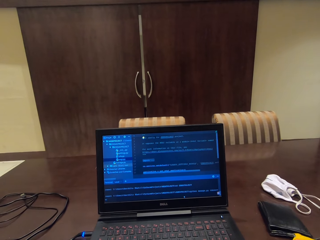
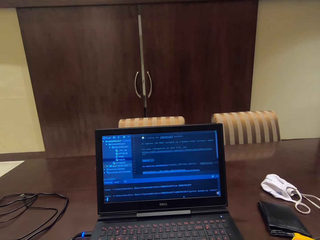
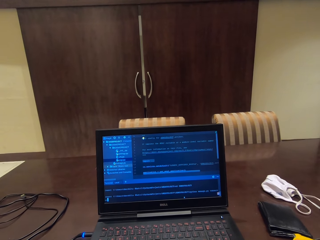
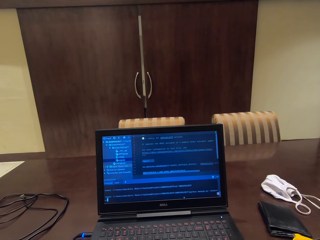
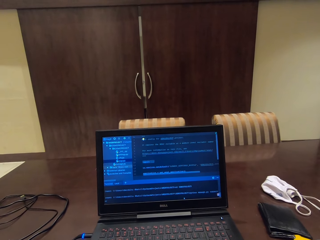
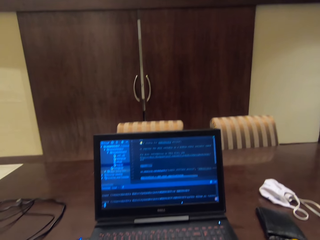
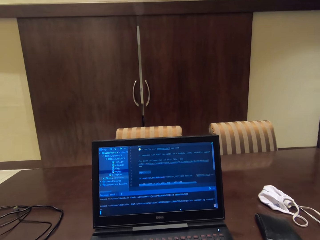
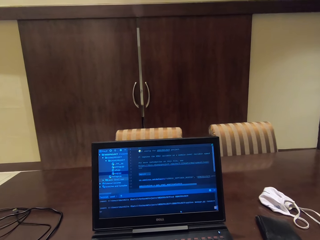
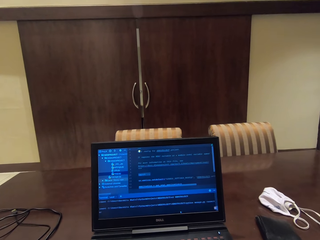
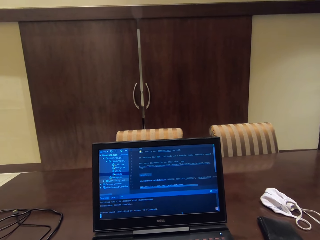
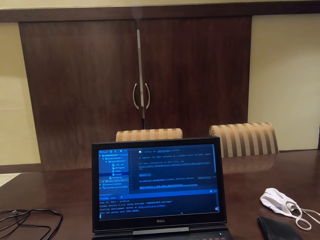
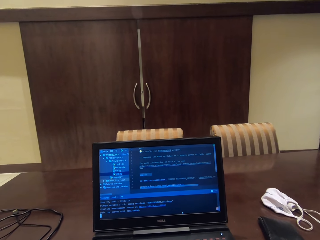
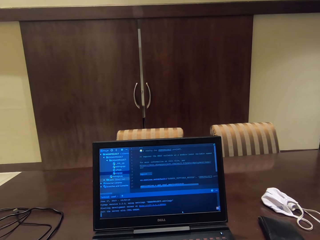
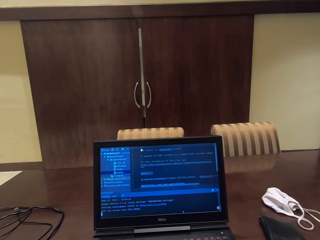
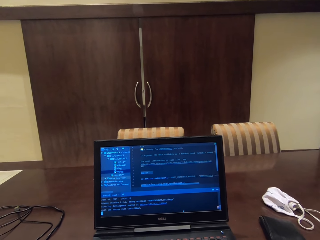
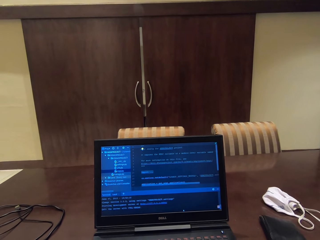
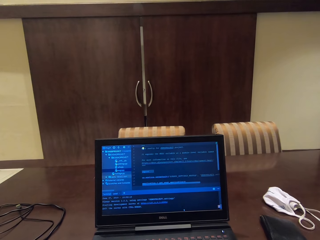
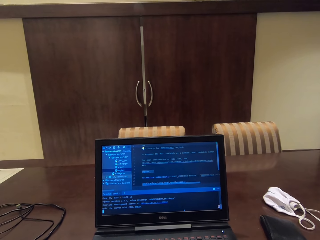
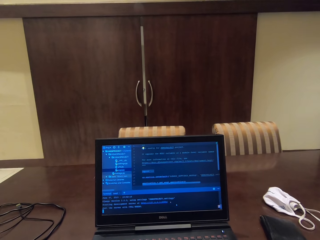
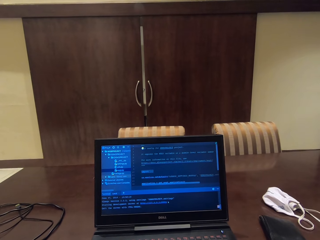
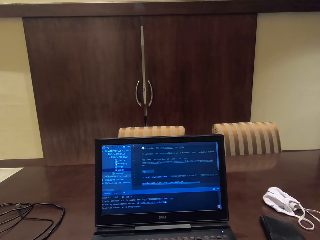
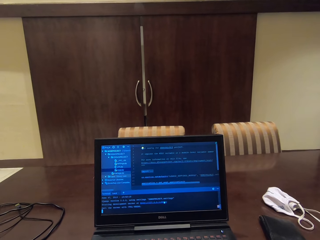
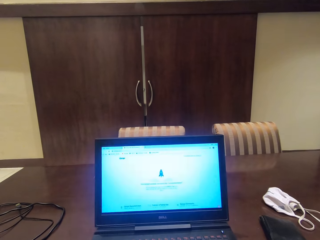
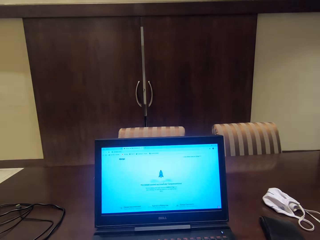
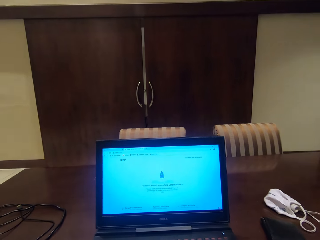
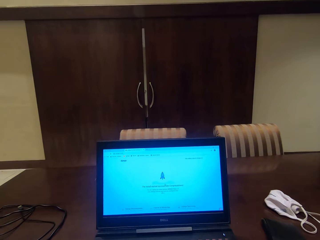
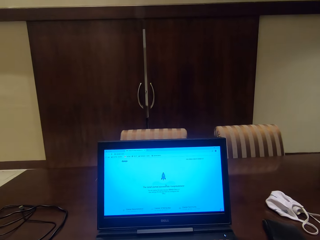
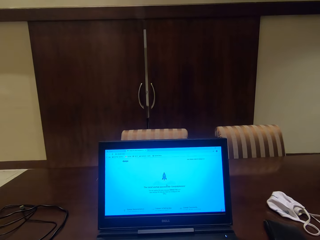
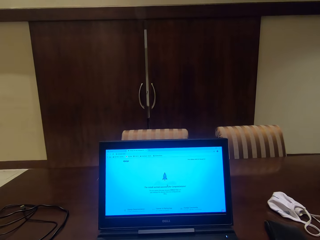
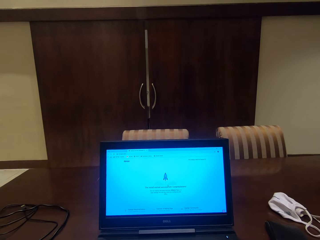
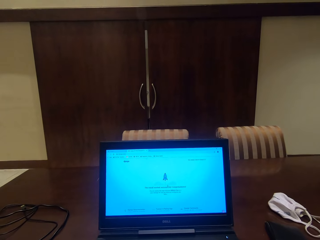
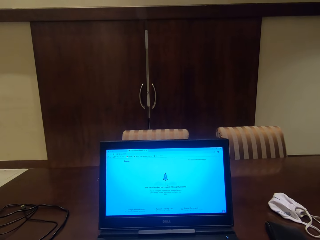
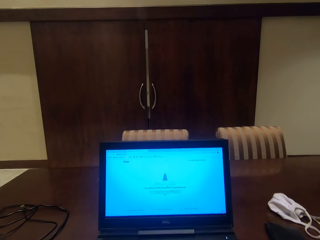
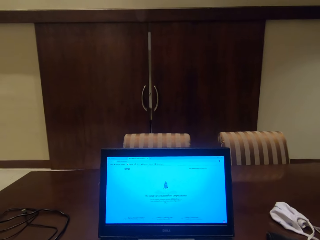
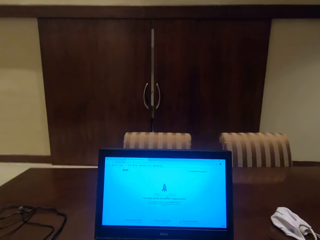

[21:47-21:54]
The camera wearer uses the laptop.

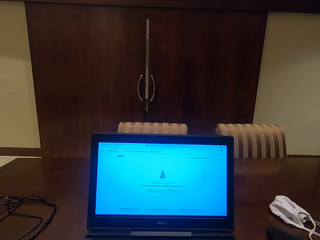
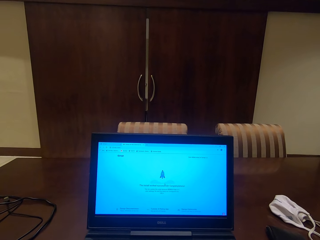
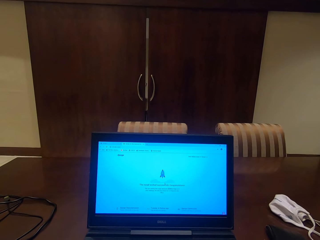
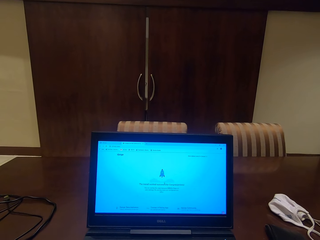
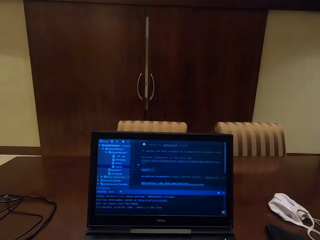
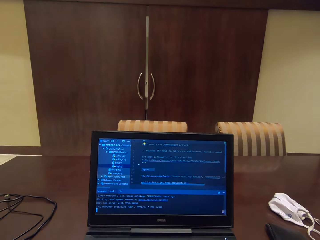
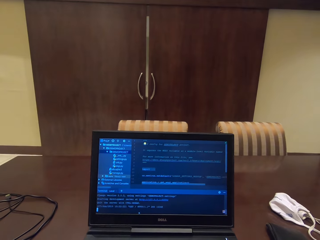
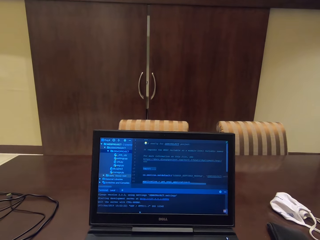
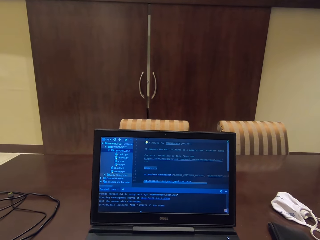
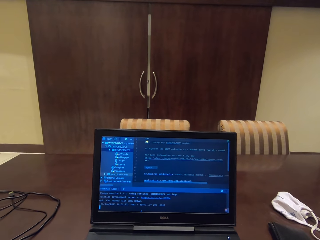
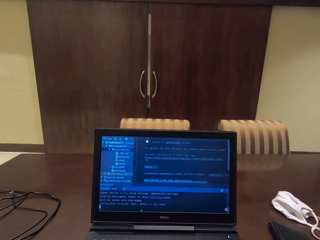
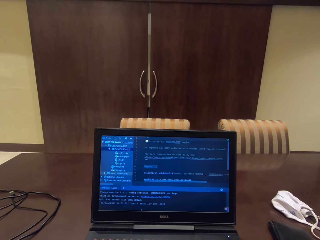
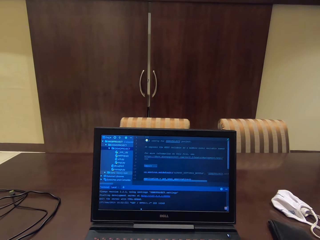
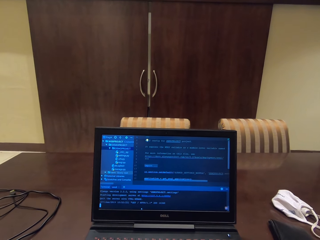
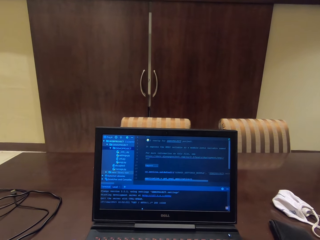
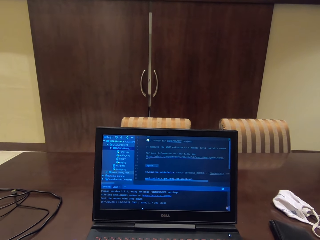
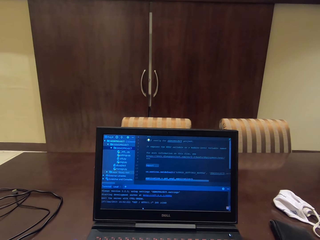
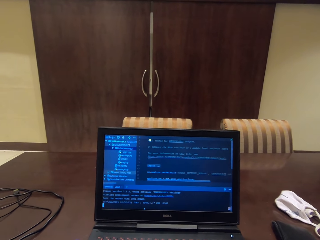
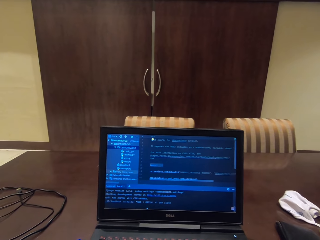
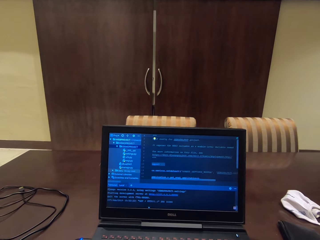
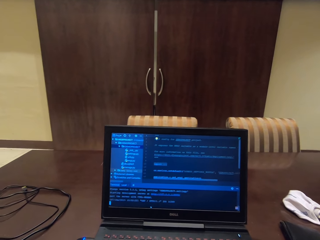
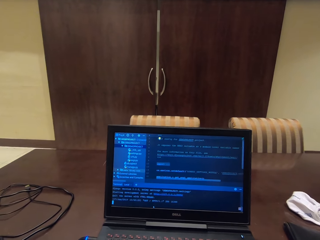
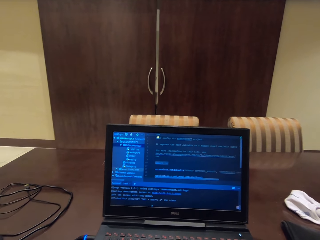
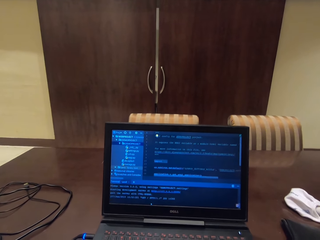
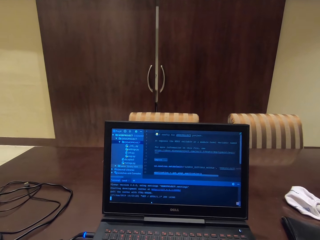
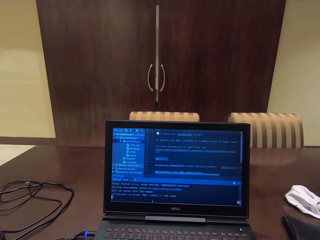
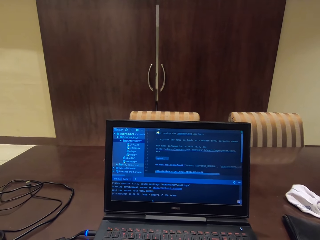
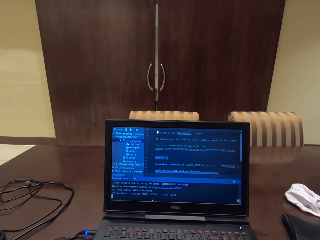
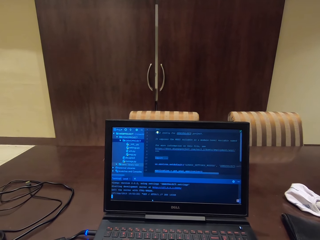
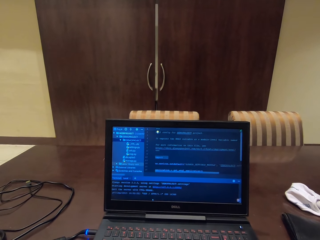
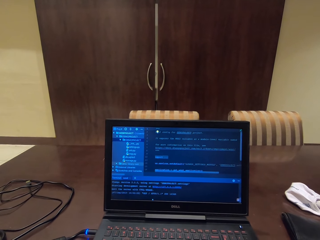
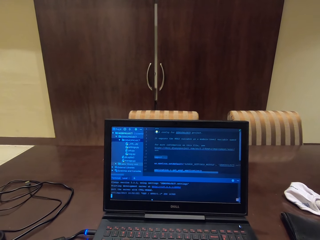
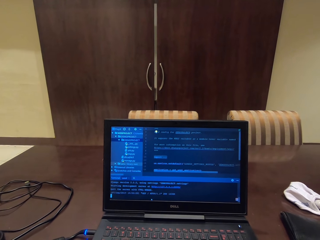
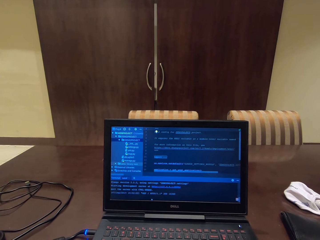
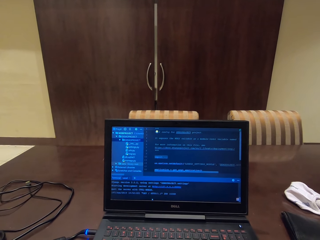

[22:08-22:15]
The camera wearer reads on the laptop.

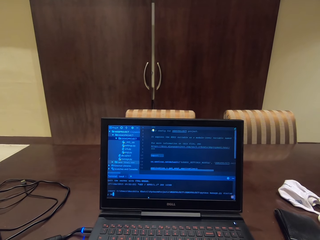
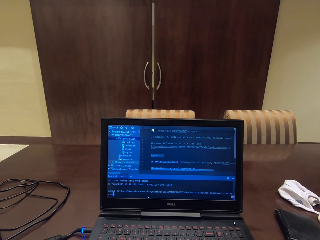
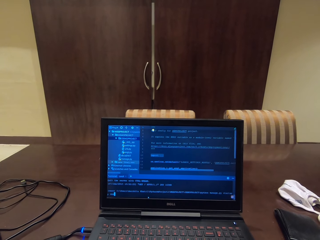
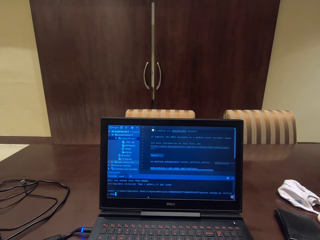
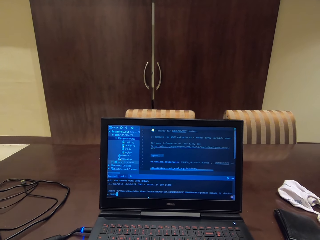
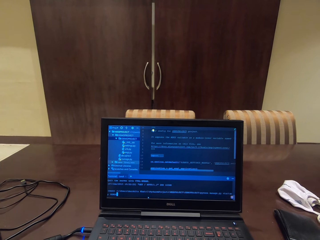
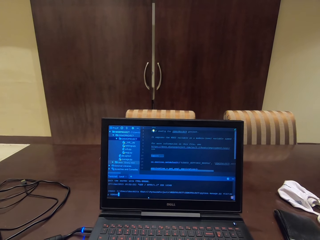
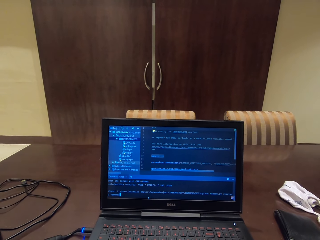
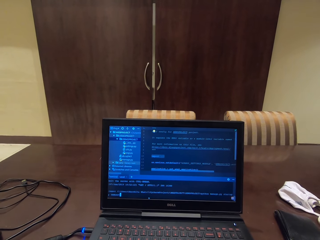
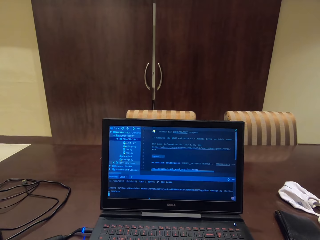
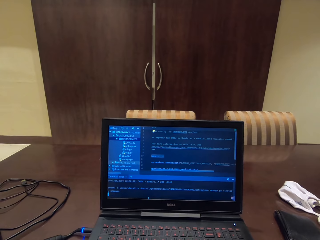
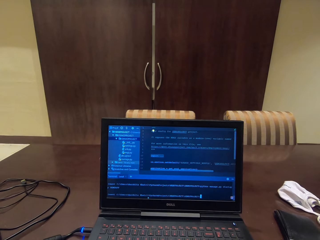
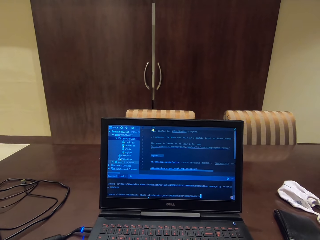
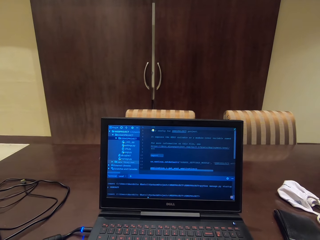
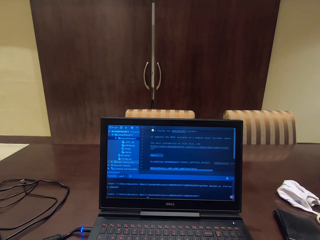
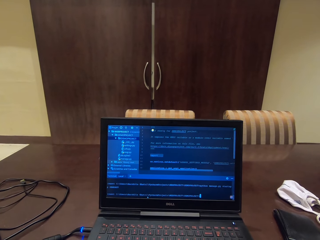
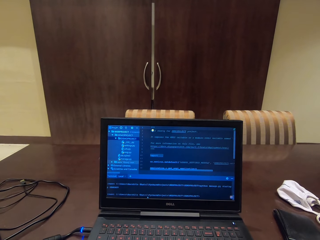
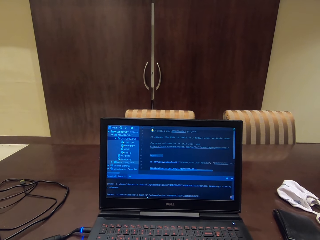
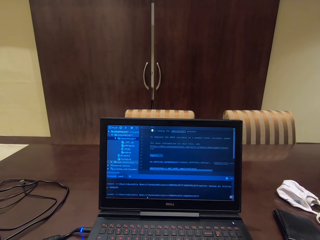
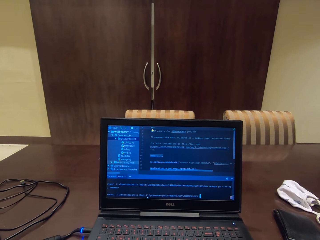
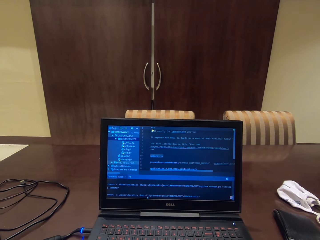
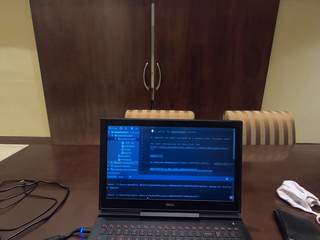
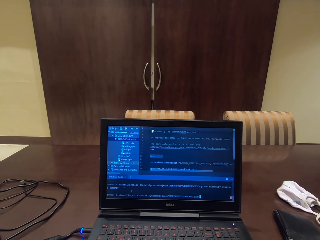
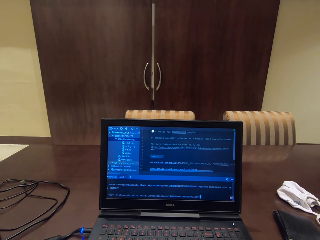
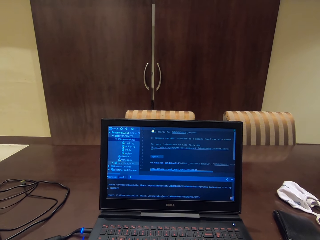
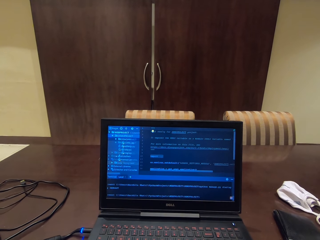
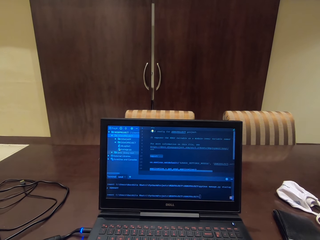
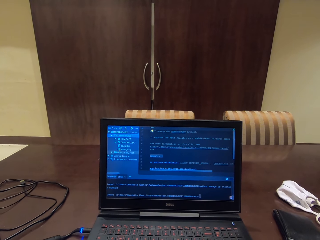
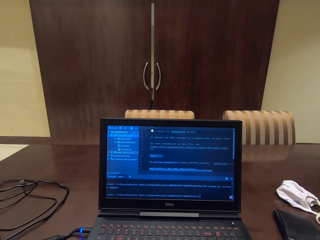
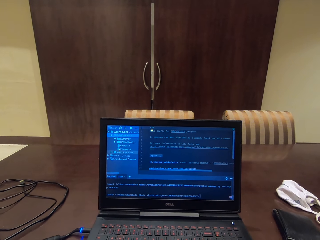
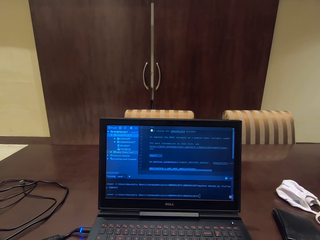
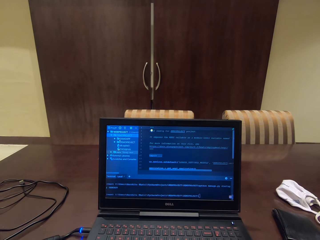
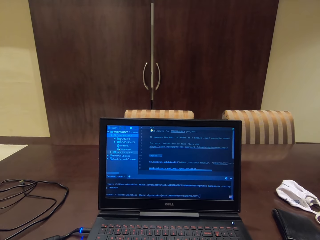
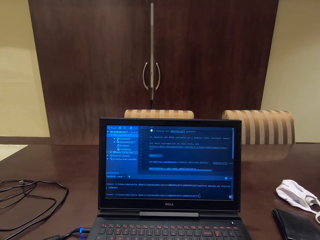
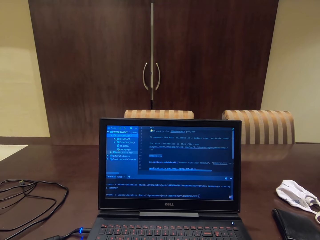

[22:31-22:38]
The camera wearer uses the laptop.
